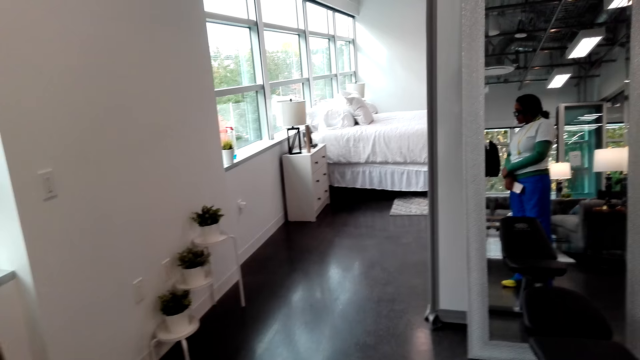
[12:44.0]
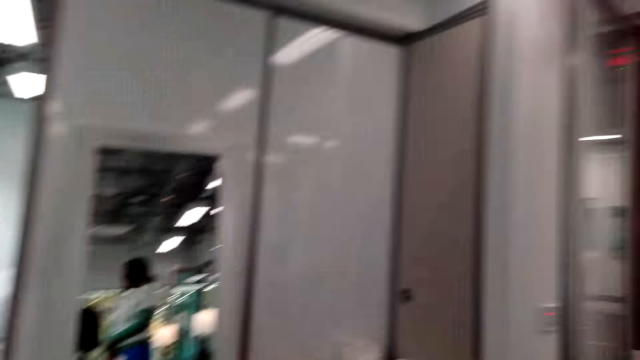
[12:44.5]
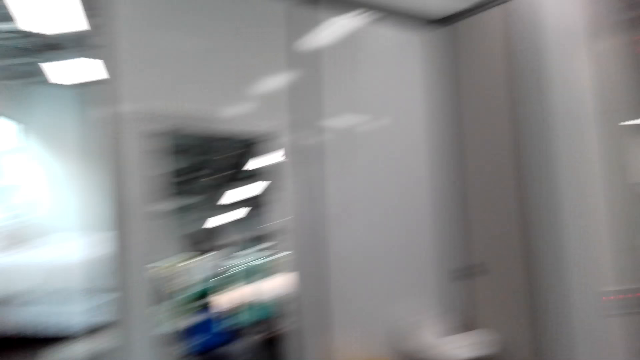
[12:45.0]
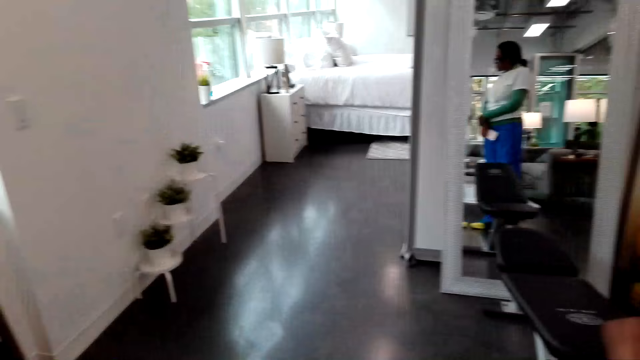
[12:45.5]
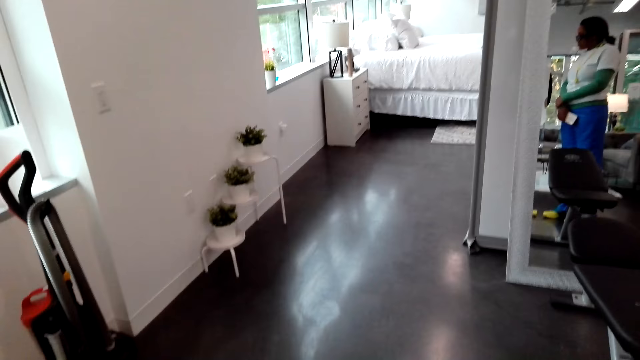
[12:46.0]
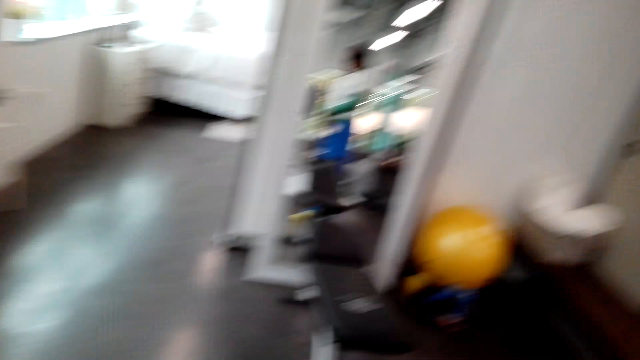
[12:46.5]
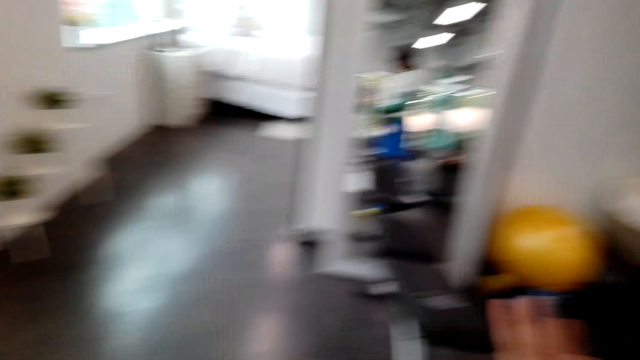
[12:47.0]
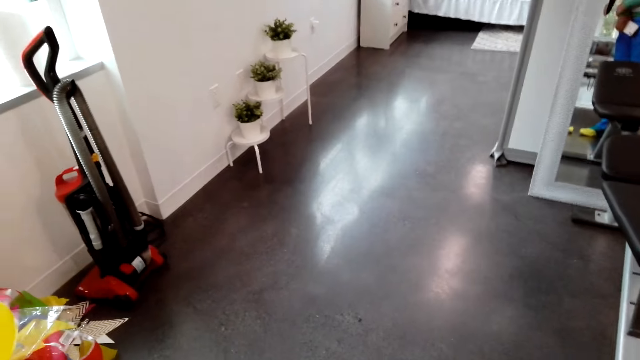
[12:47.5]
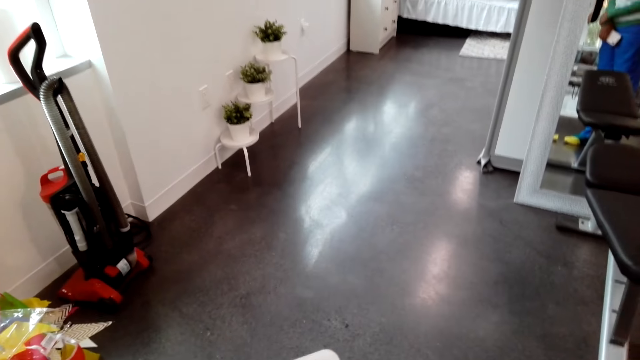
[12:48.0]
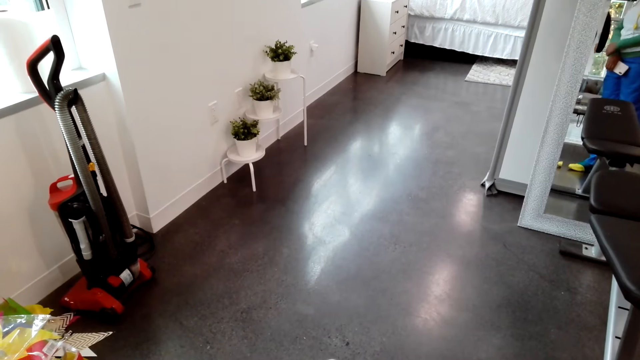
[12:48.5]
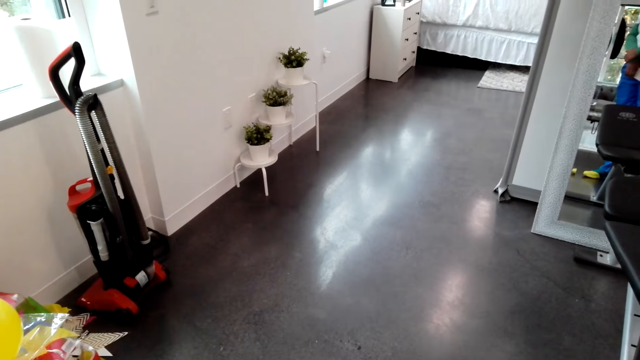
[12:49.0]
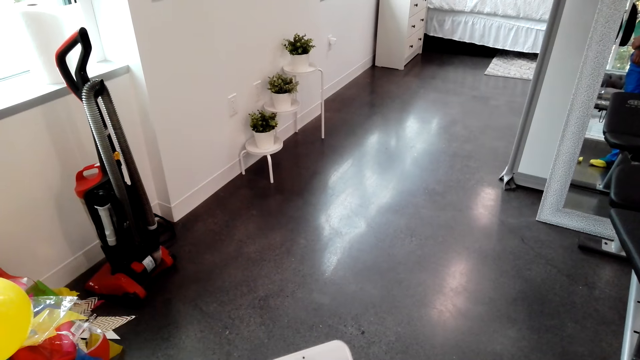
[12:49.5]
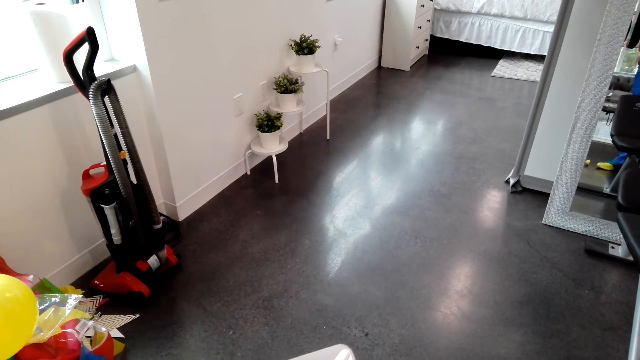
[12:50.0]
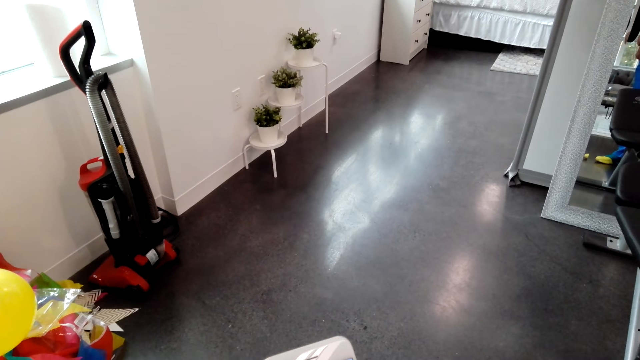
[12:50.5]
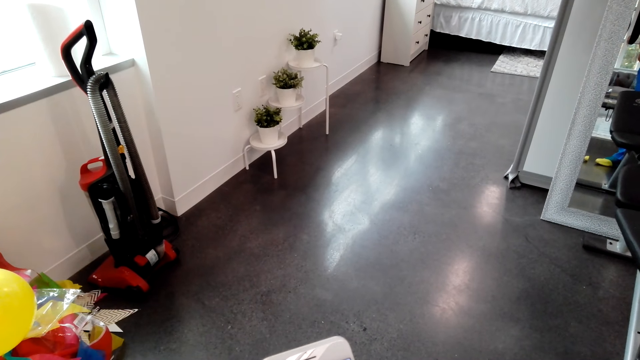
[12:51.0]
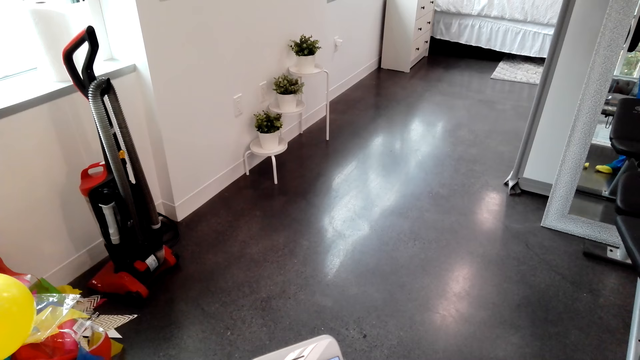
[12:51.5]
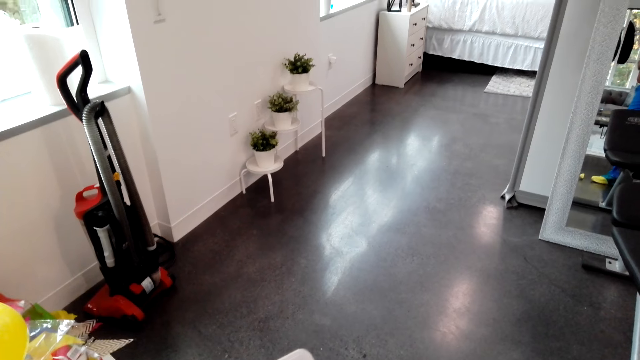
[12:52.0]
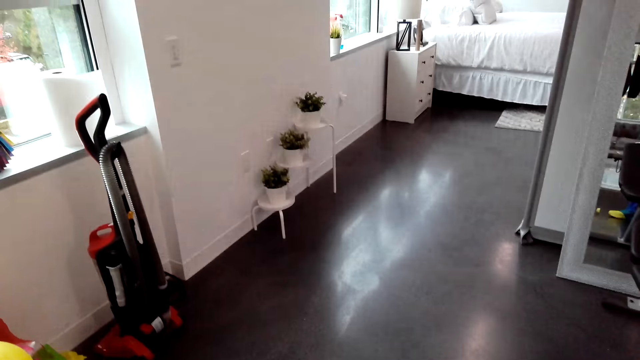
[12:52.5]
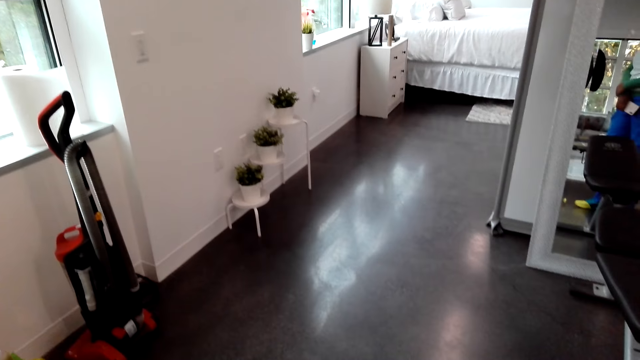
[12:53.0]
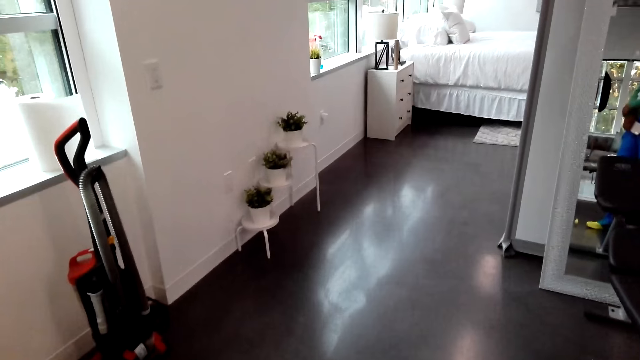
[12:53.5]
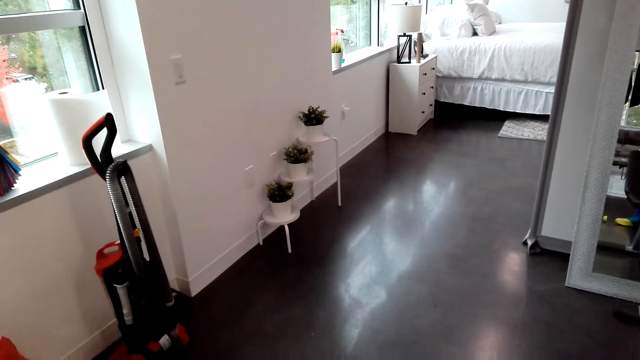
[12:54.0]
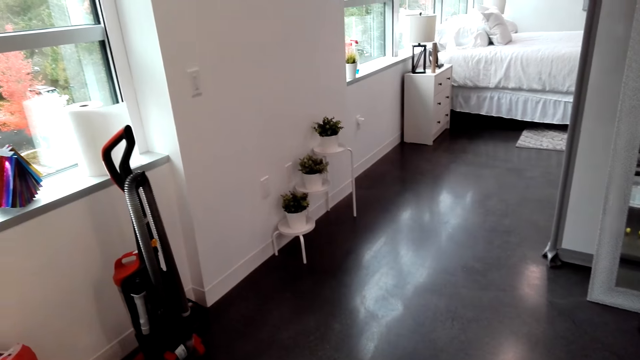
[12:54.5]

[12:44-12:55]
The lady looks at herself in the mirror. The camera wearer talks with the lady. They move their hands. They look around.

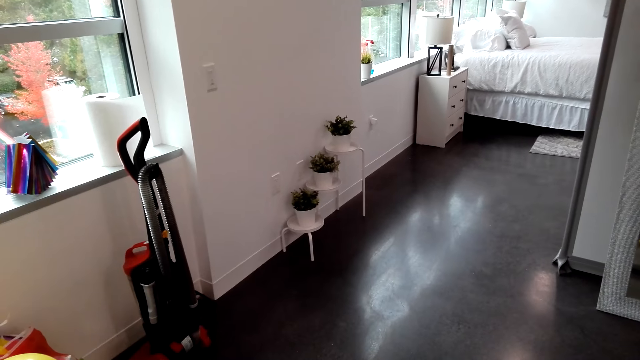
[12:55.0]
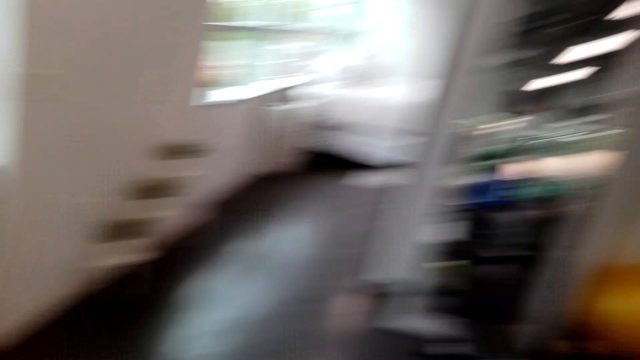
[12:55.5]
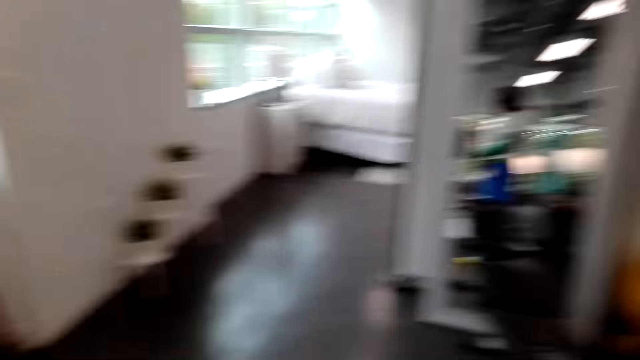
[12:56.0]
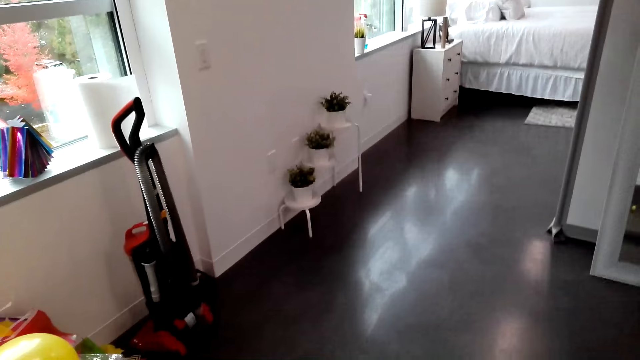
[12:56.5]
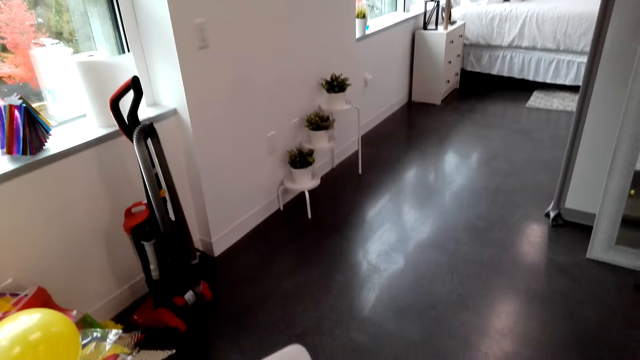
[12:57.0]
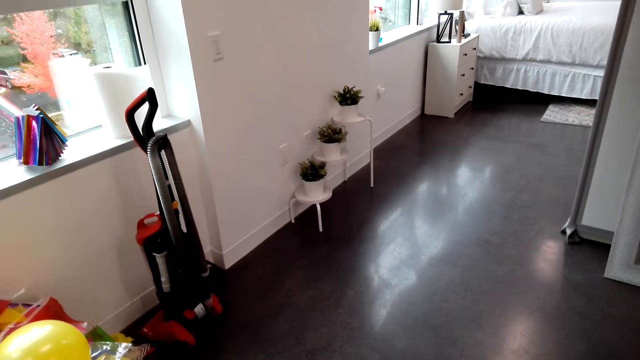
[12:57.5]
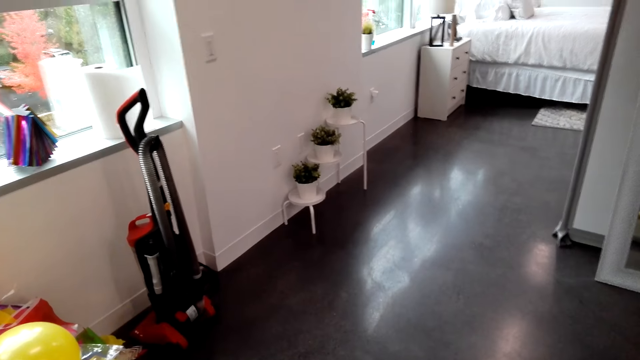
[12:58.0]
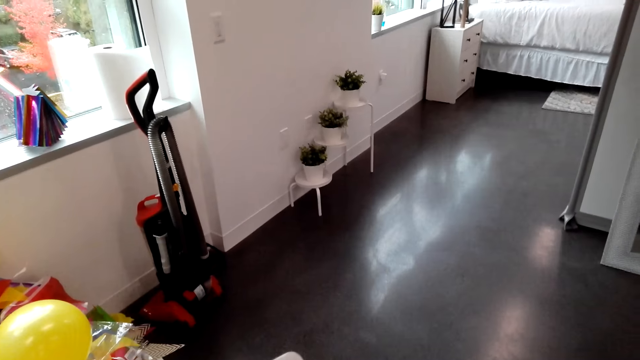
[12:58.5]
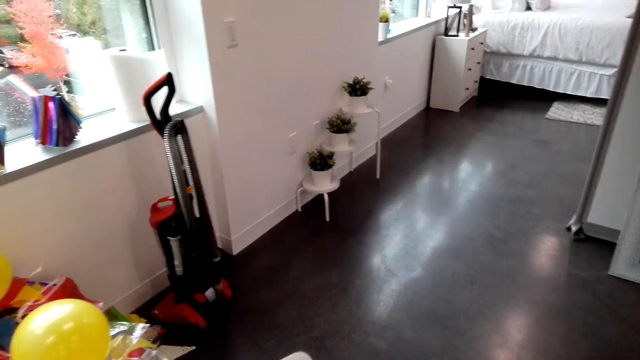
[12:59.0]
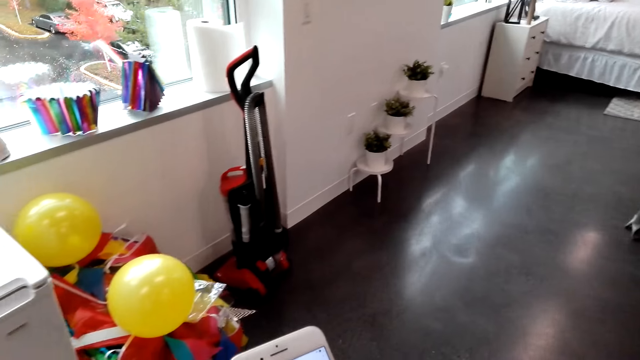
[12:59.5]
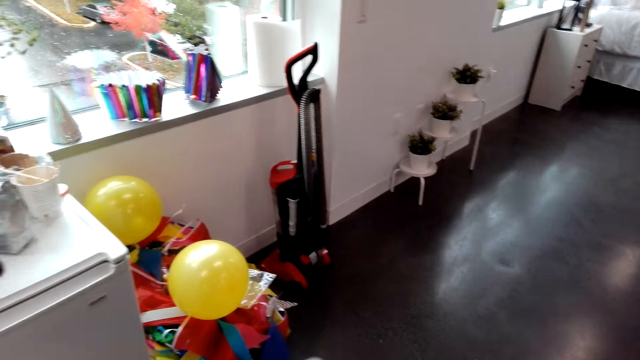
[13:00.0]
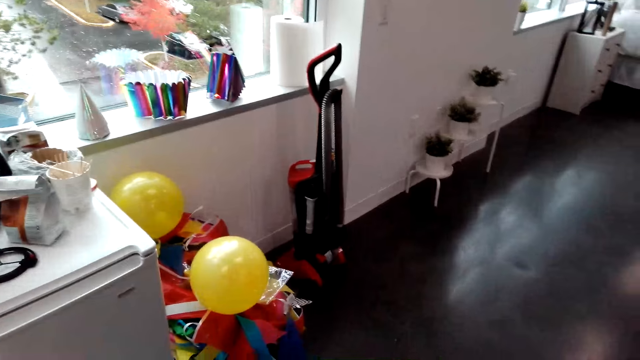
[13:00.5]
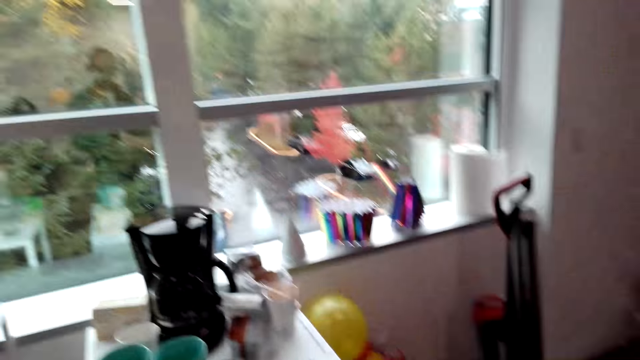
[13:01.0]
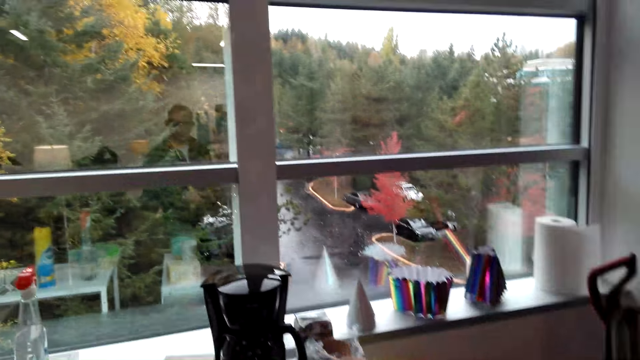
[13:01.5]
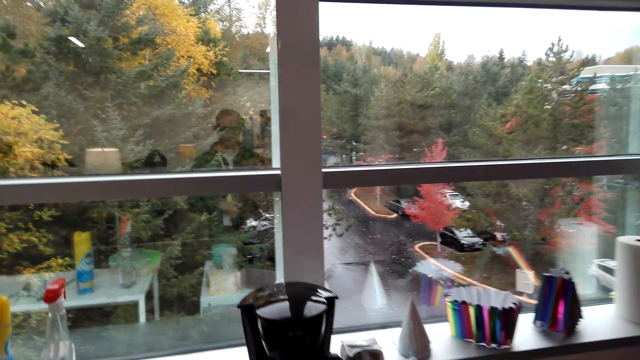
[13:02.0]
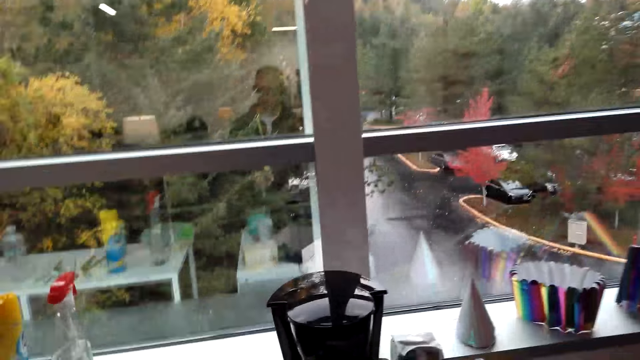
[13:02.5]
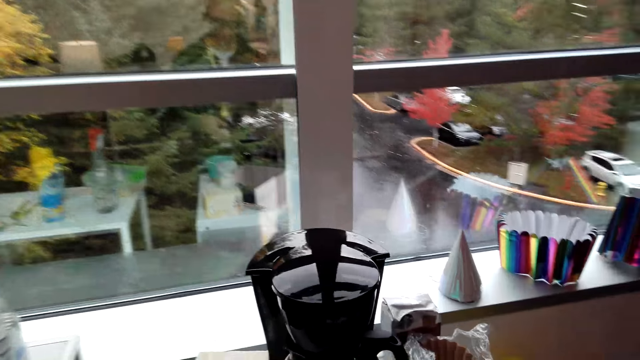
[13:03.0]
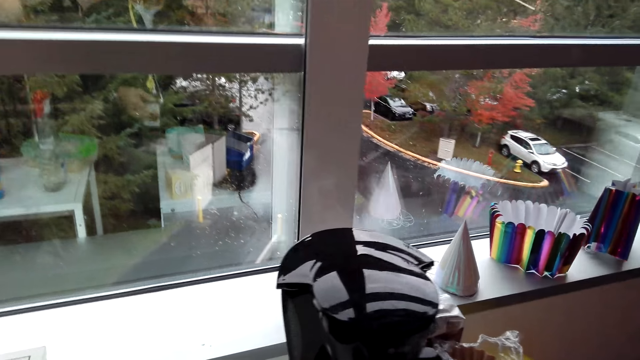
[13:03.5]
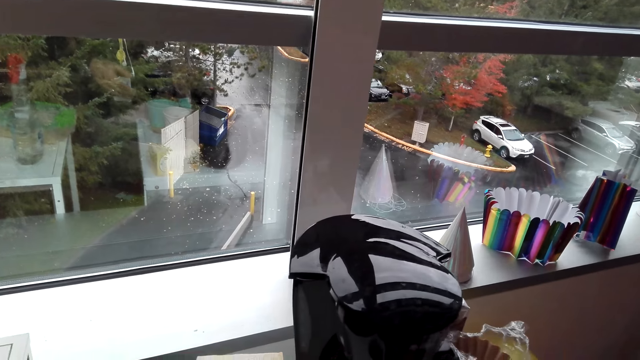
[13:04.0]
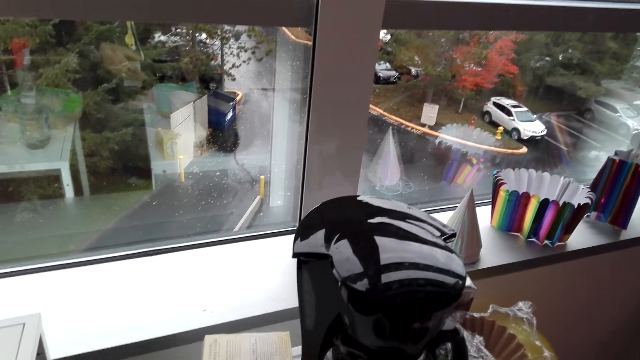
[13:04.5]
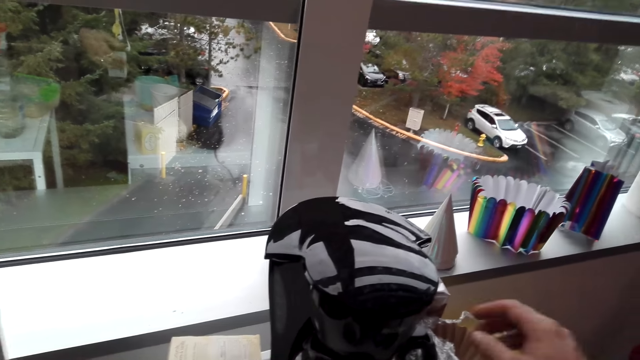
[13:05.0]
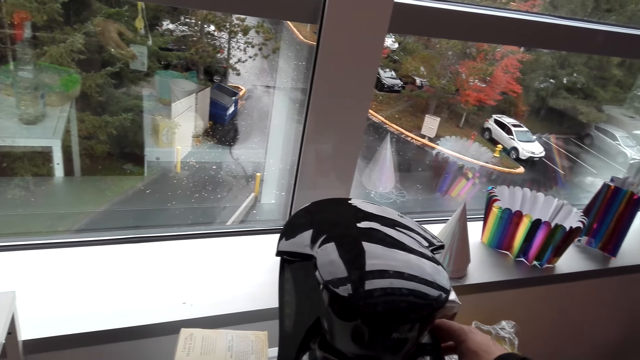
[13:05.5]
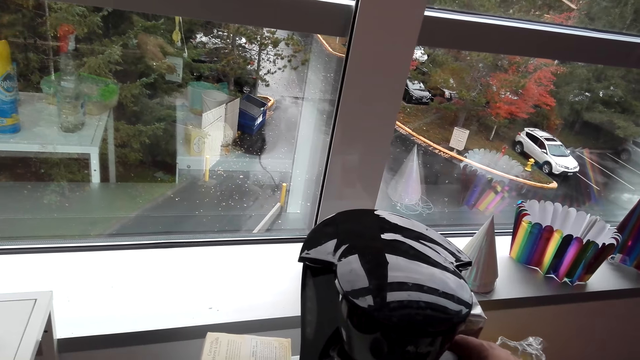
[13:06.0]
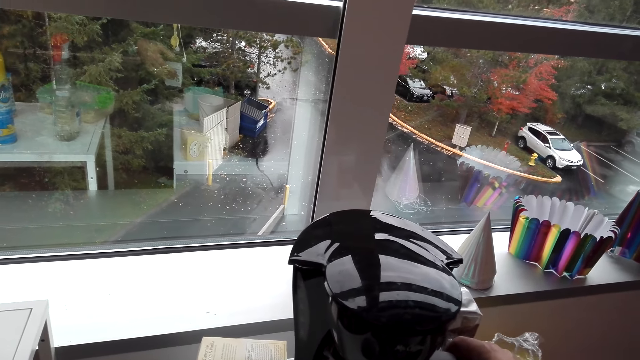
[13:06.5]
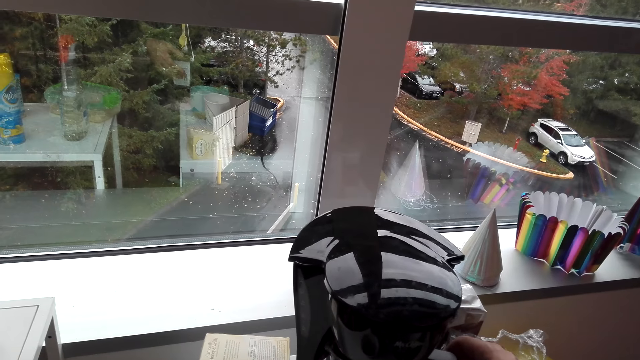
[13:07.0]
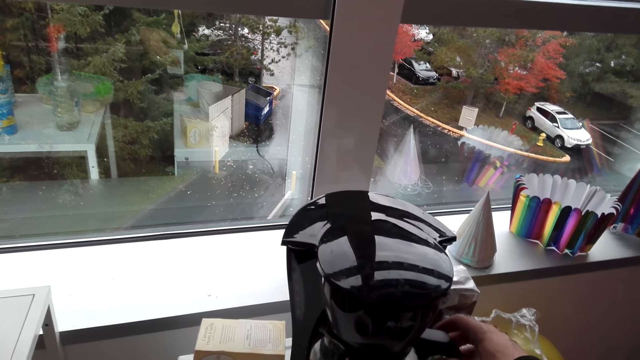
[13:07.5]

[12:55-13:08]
The camera wearer talks with the lady. They look around. They touch a coffee maker jug. They talk with the lady.
